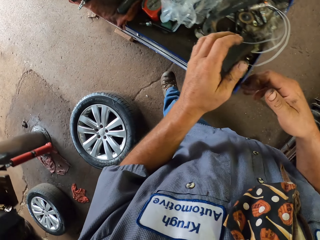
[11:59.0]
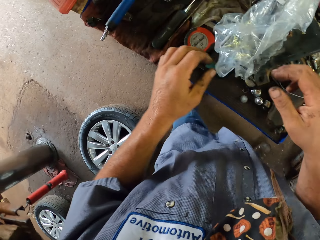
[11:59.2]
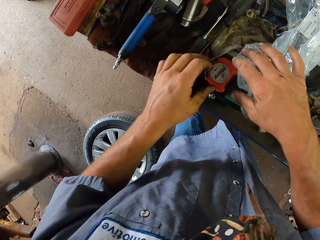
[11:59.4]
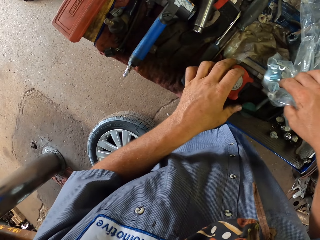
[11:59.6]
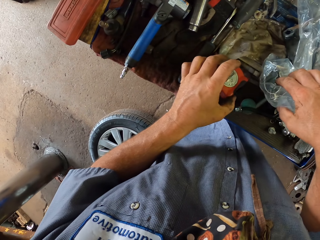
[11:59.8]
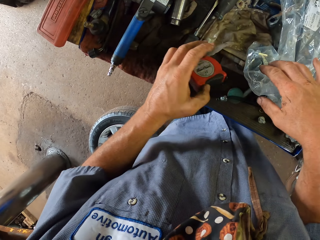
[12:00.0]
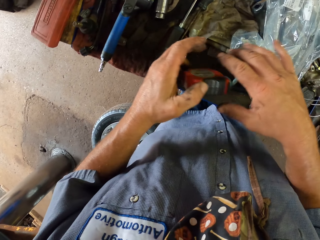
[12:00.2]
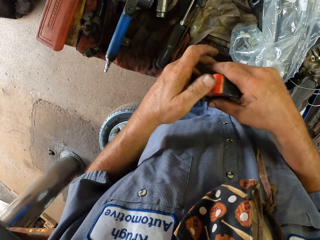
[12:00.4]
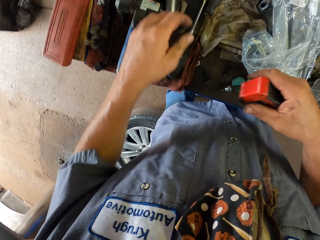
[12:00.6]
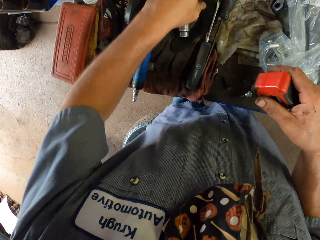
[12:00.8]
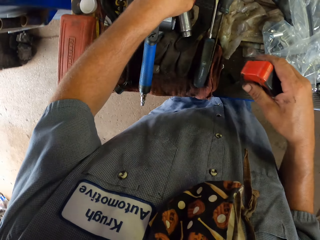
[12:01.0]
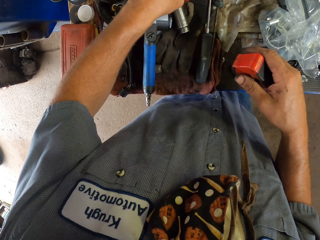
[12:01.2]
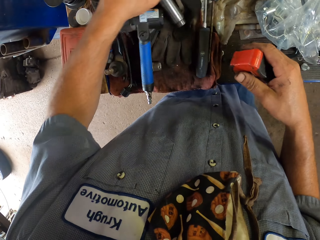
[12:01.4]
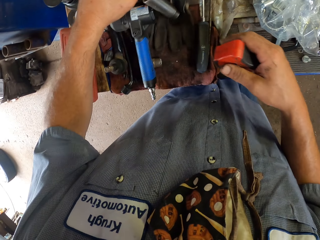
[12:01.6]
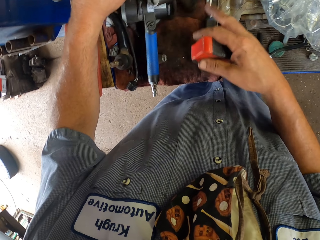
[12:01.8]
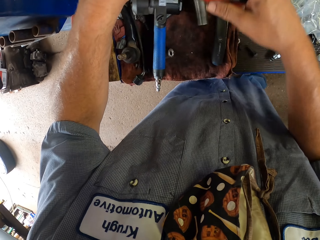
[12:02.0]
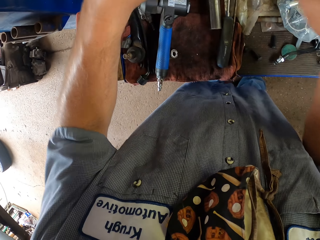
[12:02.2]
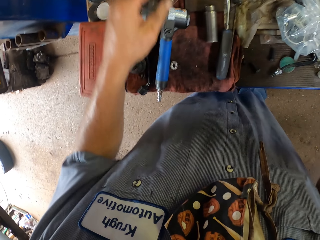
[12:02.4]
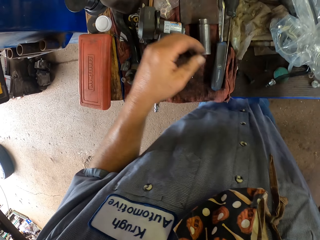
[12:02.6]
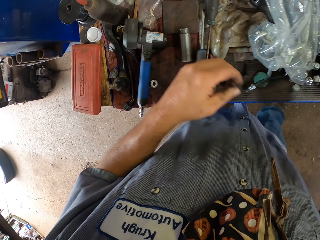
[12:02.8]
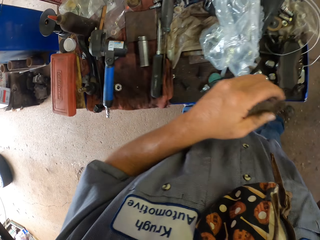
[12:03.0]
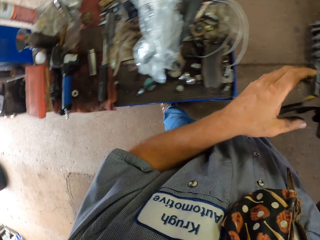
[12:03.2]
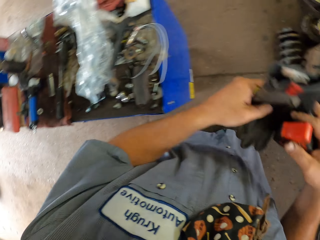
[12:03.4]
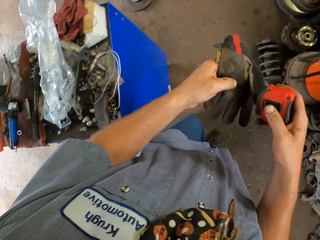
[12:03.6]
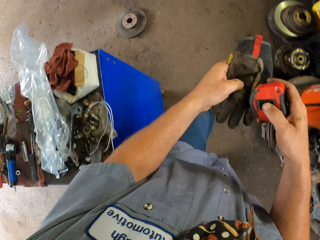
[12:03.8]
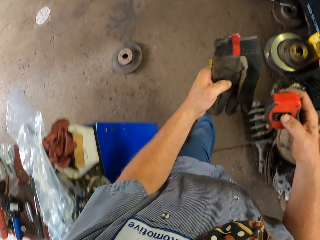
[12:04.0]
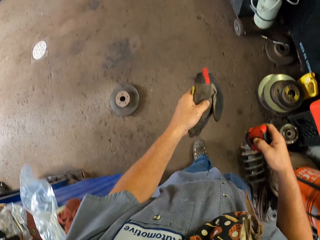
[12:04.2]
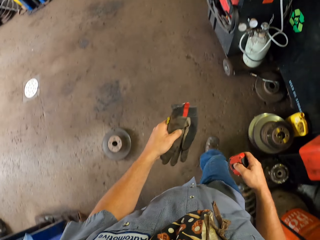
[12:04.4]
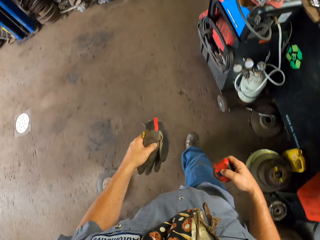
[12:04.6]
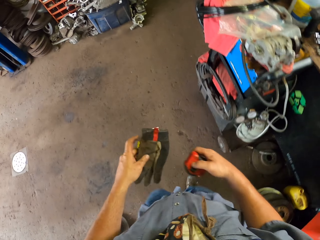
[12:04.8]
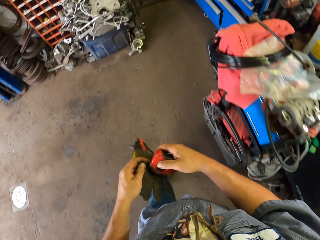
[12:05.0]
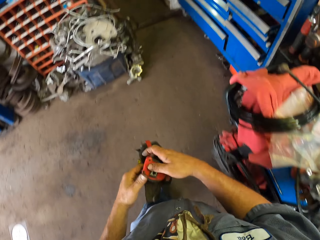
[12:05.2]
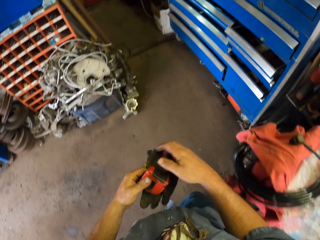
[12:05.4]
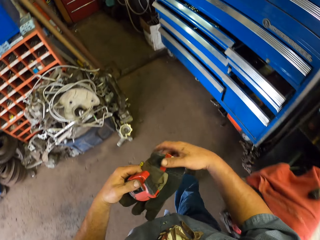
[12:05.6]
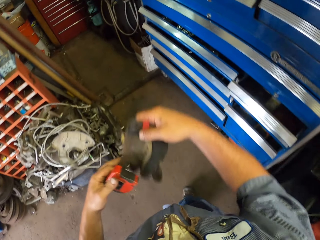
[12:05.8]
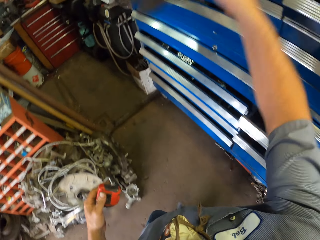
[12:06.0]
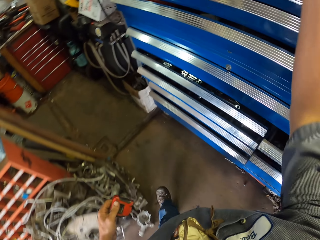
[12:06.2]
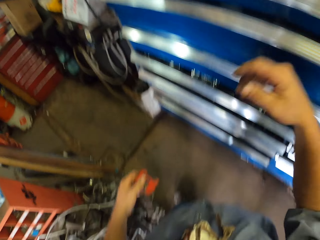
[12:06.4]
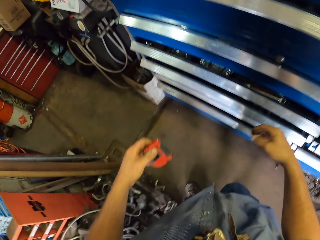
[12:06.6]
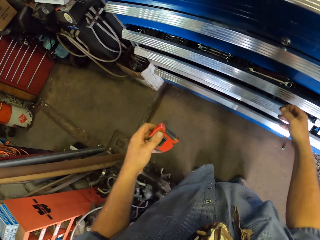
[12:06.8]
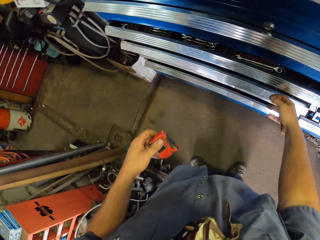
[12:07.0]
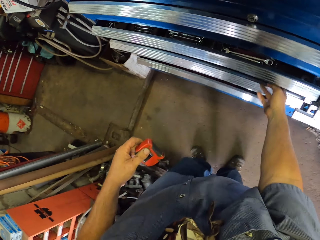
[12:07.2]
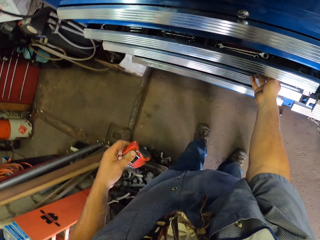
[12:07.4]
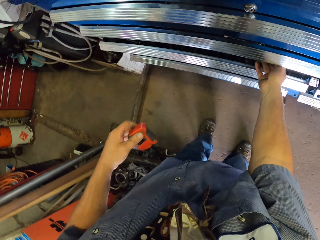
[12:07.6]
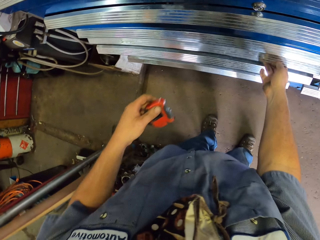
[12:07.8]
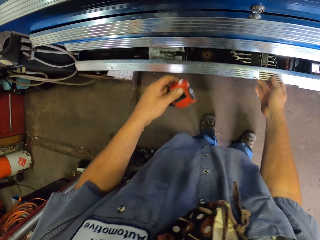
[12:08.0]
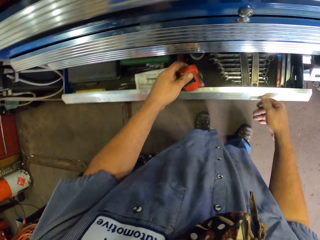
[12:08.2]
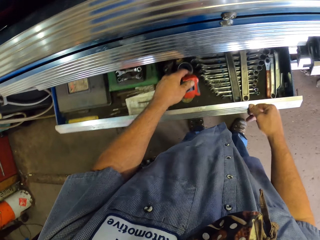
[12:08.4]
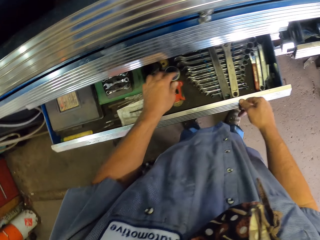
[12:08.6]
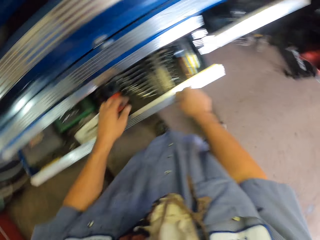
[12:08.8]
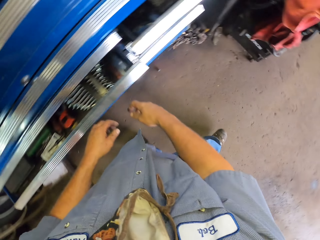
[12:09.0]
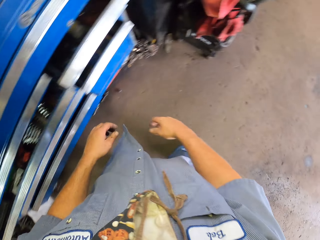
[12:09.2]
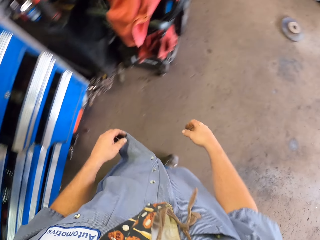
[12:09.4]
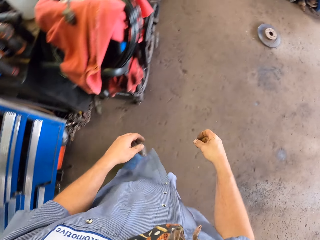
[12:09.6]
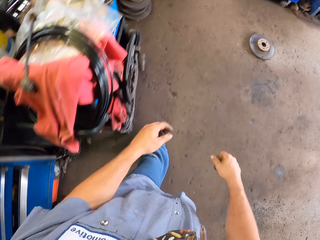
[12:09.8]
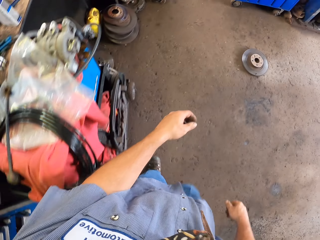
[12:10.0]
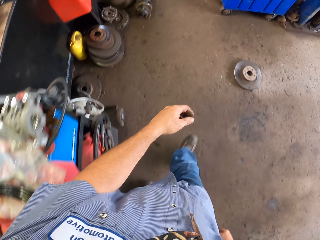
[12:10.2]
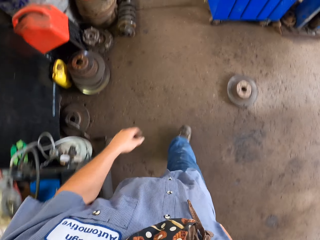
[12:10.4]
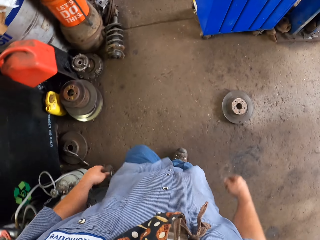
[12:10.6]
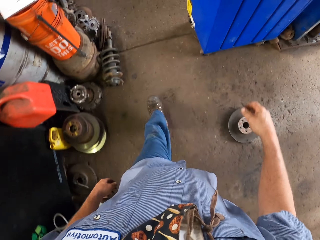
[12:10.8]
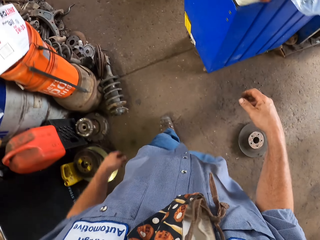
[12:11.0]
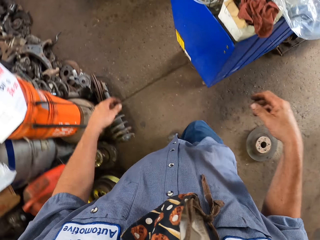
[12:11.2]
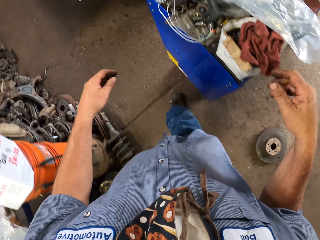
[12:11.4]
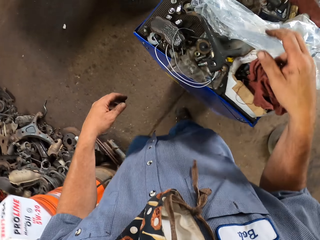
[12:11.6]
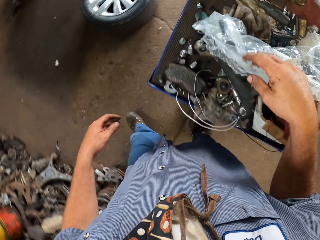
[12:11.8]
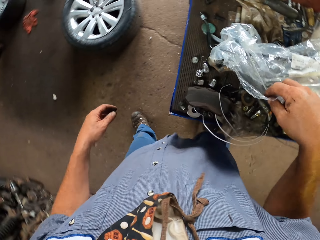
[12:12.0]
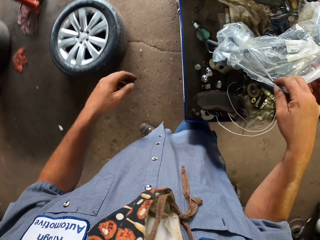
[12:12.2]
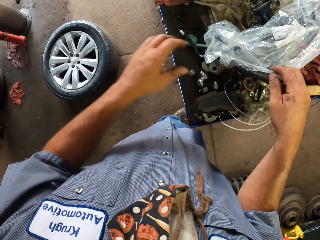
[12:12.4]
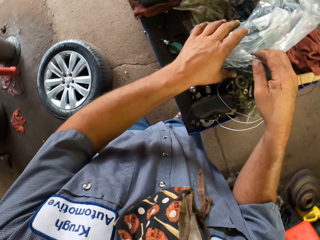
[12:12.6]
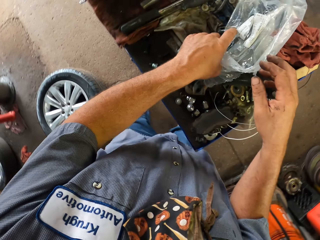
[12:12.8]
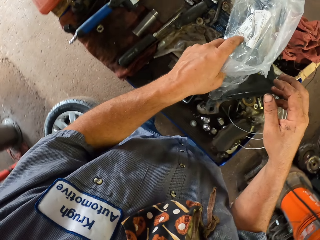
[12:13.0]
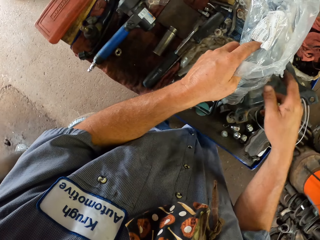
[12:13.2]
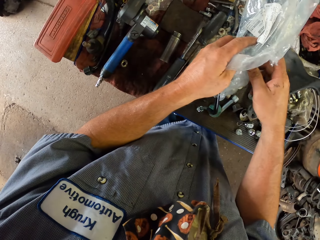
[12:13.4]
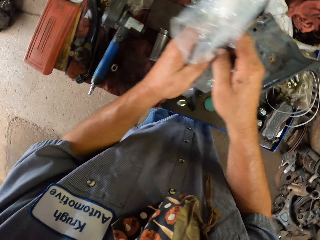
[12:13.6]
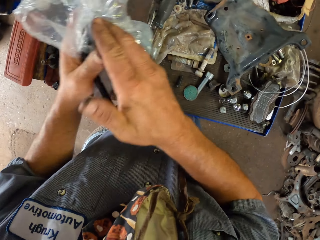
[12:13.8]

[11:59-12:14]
The camera wearer touches a polythene paper. He picks up a tape measure and looks at a tool box. He passes the tape measure on the other hand. He picks up a glove. He walks around. He throws the glove. He places the glove on the drawer. He opens the drawer with his hand. He puts the tape measure in the drawer. He walks around. He picks the polythene with something in the polythene.

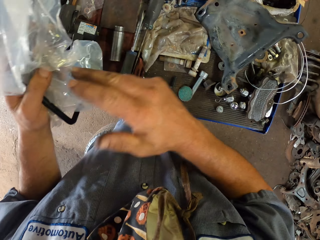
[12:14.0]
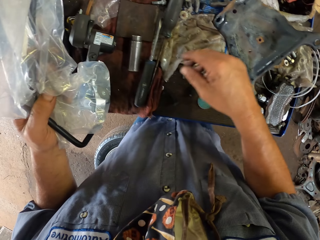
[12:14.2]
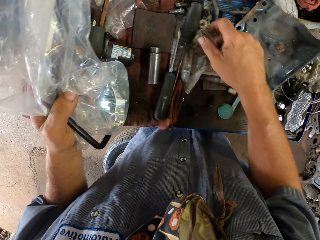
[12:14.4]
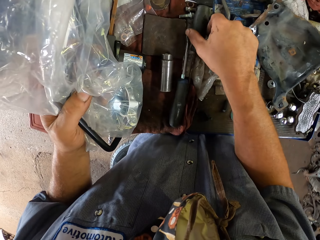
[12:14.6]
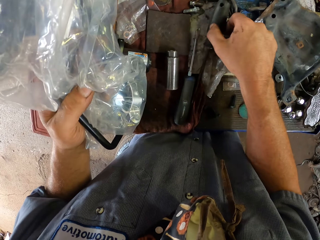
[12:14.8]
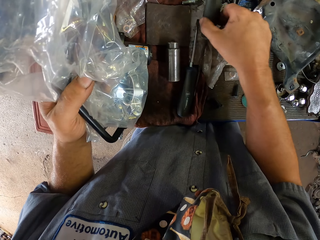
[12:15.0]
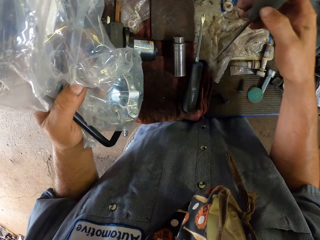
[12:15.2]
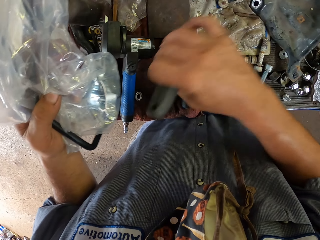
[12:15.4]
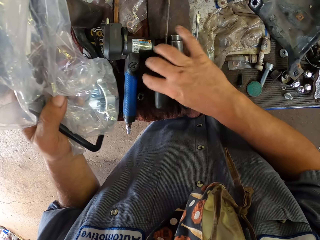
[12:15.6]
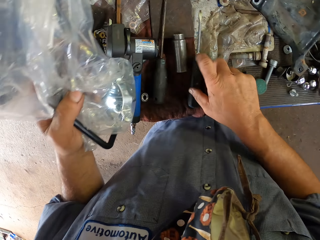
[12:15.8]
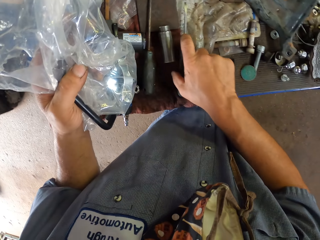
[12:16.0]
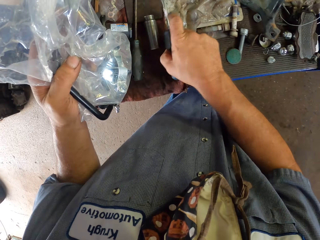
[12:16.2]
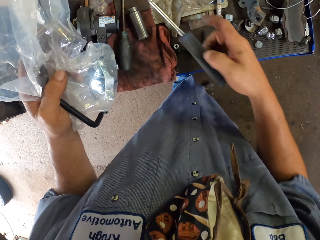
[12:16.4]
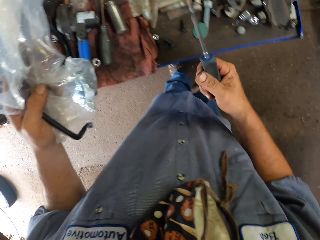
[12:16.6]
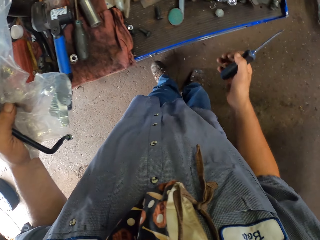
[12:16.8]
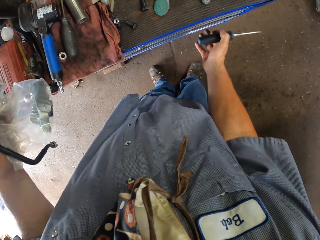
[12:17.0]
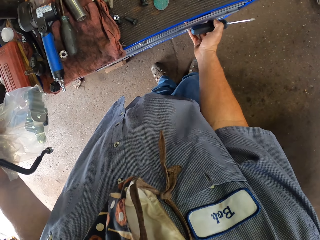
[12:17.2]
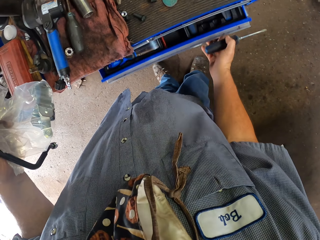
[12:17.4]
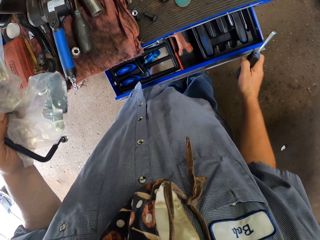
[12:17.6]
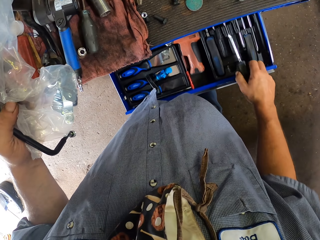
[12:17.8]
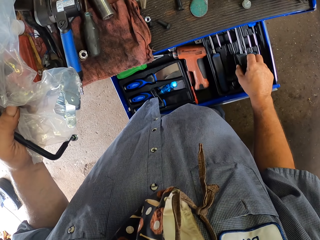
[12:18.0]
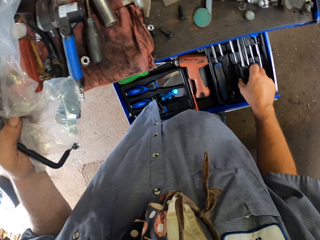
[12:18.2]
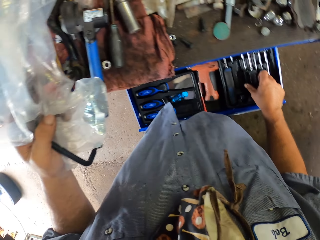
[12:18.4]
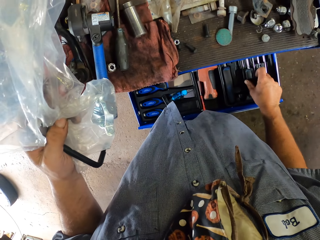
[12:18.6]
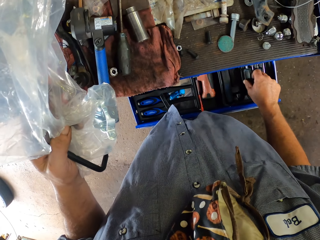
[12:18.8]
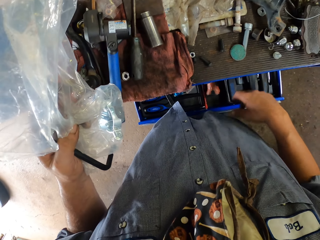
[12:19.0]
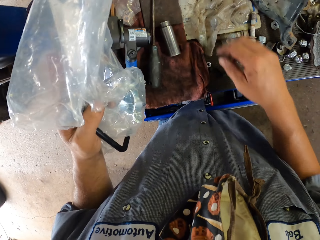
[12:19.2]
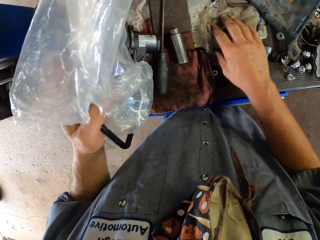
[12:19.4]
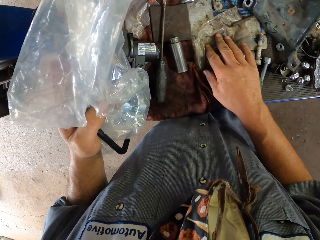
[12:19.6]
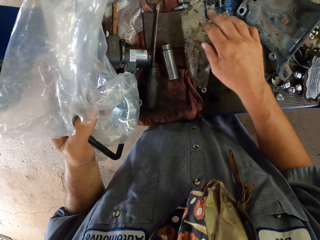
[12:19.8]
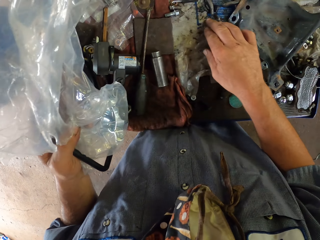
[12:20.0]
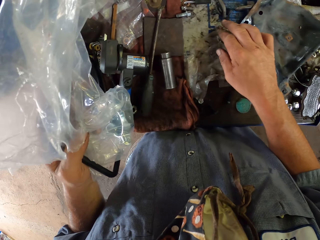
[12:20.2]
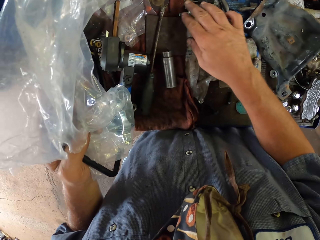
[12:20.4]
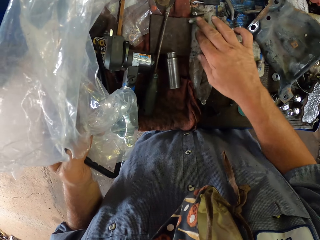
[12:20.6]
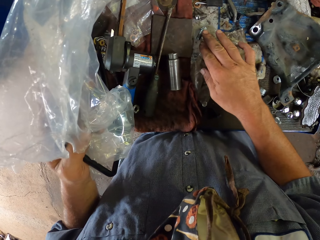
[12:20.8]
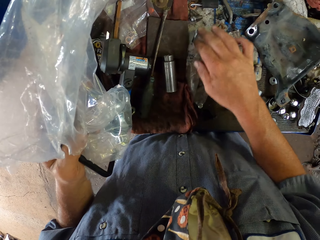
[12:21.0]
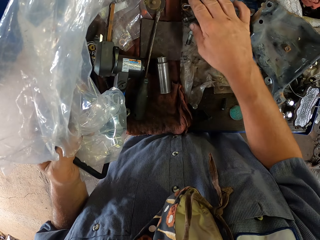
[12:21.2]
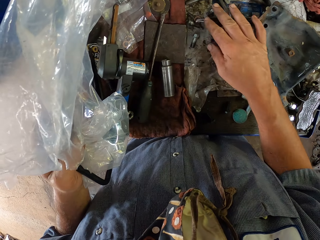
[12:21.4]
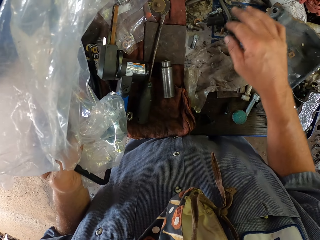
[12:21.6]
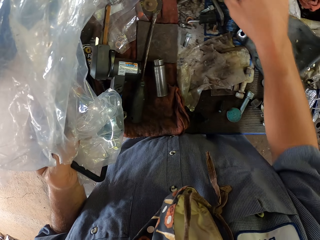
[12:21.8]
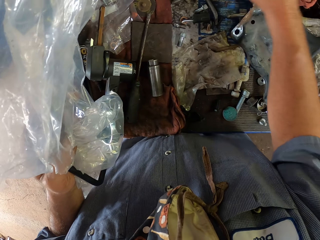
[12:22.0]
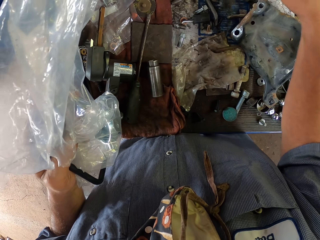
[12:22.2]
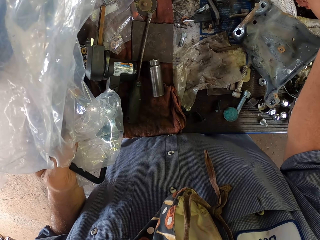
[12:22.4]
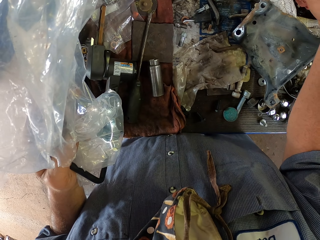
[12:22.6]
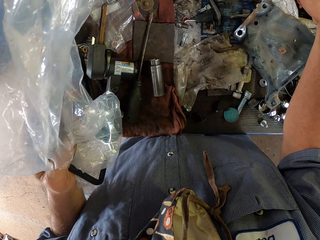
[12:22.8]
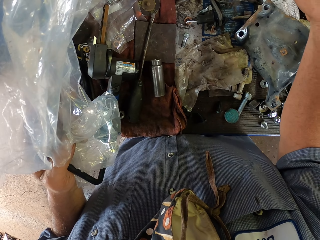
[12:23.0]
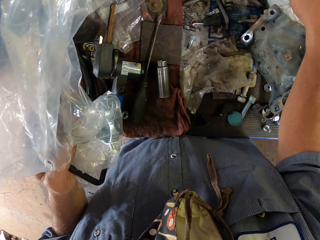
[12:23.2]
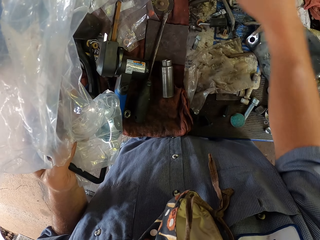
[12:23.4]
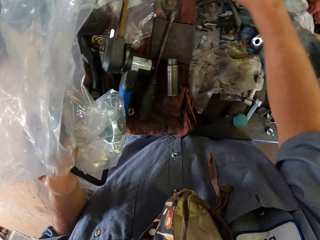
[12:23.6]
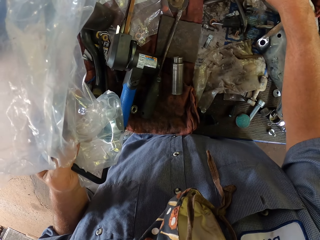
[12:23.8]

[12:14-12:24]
The camera wearer lifts up a paper bag with left hand. He picks a screwdriver from the tools. He drops the screwdriver on the tools. He picks up the screwdriver. He opens a drawer with his hand. He drops the screwdriver in the drawer. He closes the drawer with his knees. He touches the tools with his hand. He looks at a tool box.
